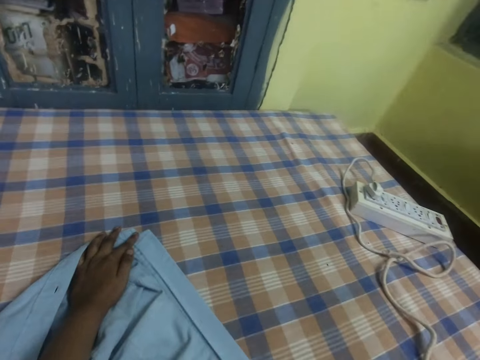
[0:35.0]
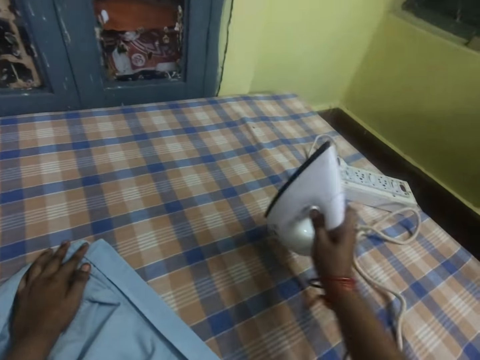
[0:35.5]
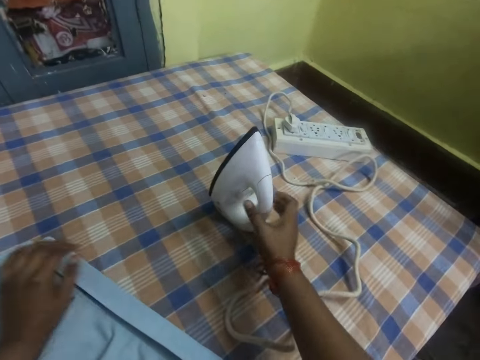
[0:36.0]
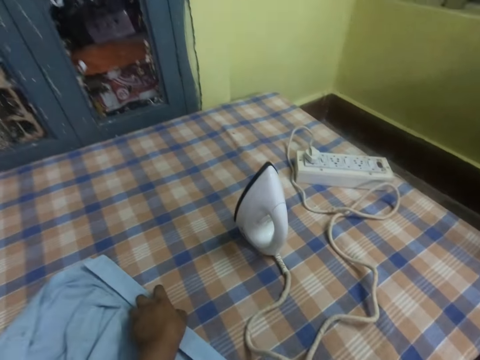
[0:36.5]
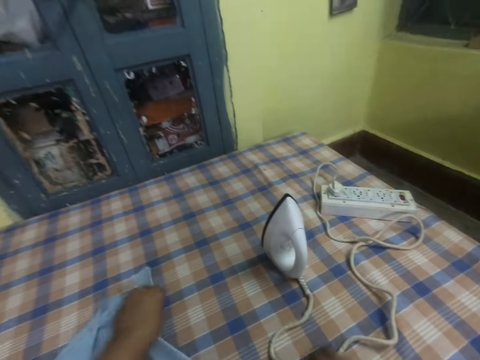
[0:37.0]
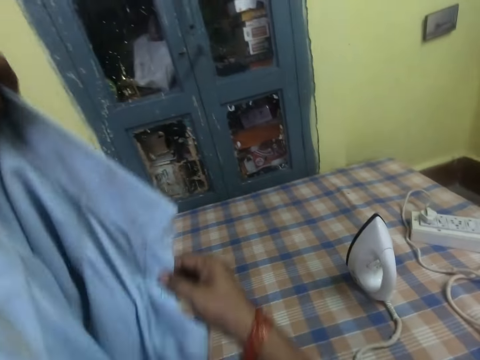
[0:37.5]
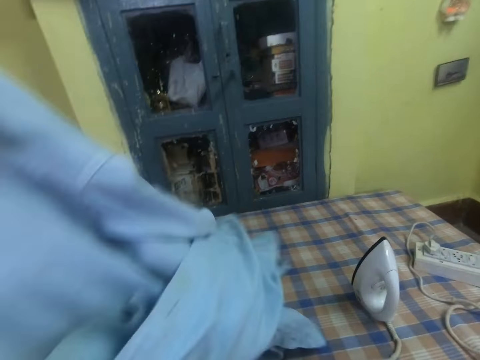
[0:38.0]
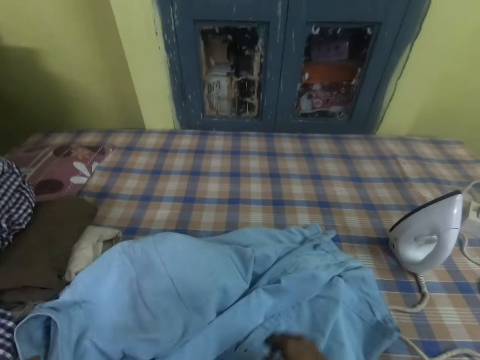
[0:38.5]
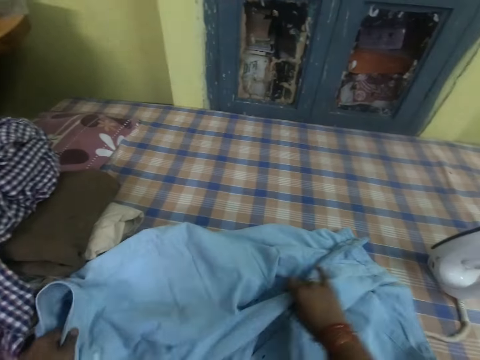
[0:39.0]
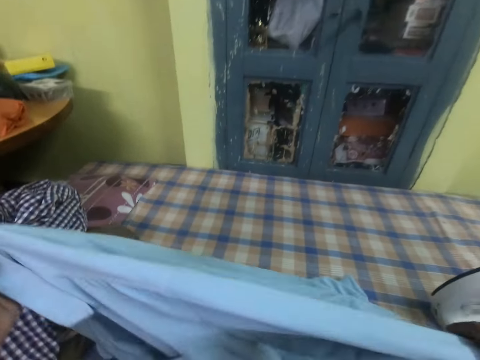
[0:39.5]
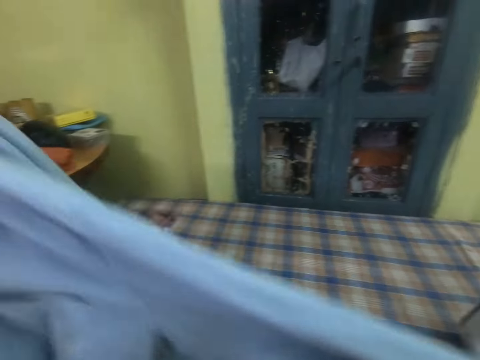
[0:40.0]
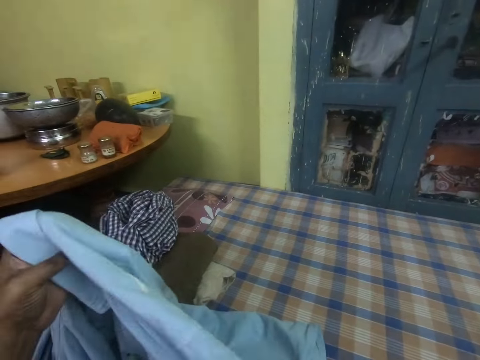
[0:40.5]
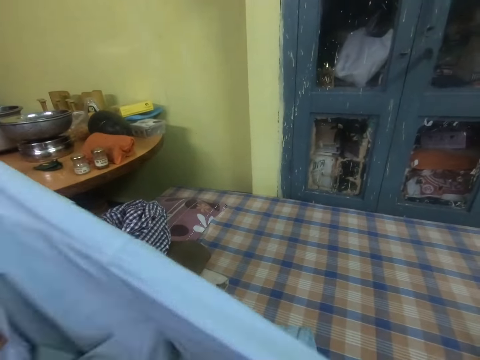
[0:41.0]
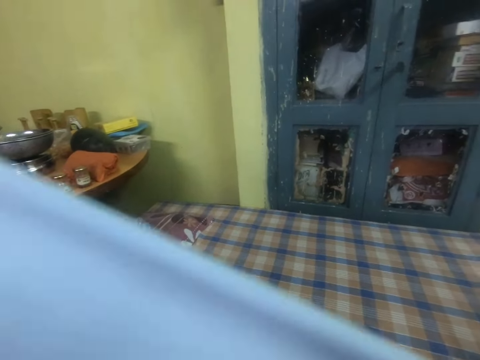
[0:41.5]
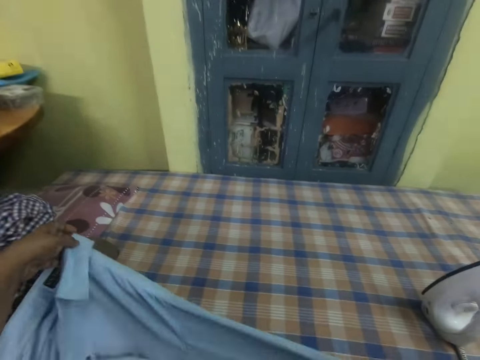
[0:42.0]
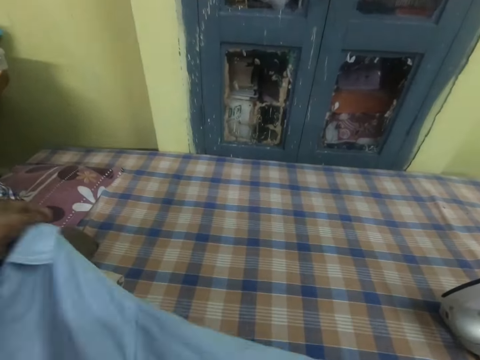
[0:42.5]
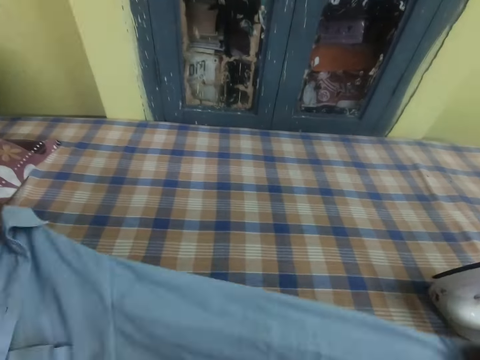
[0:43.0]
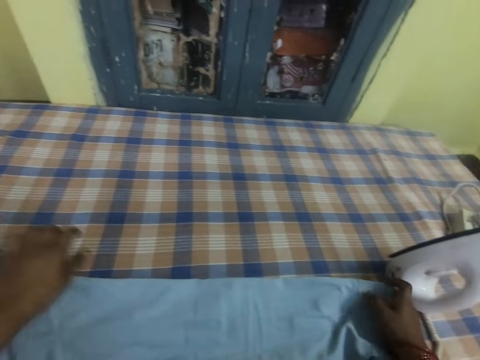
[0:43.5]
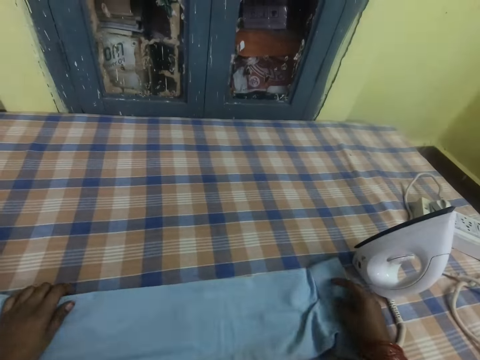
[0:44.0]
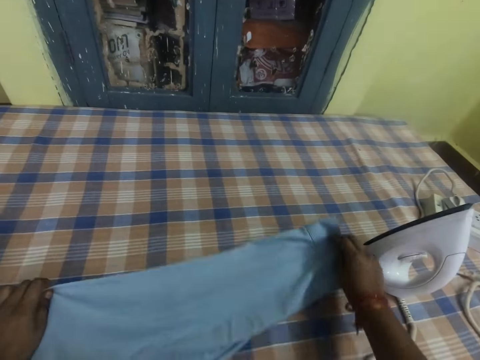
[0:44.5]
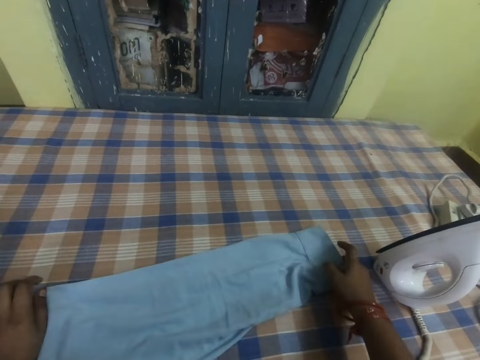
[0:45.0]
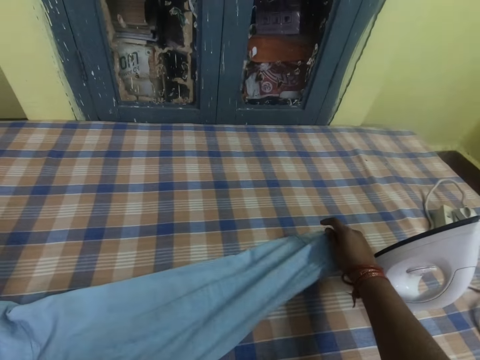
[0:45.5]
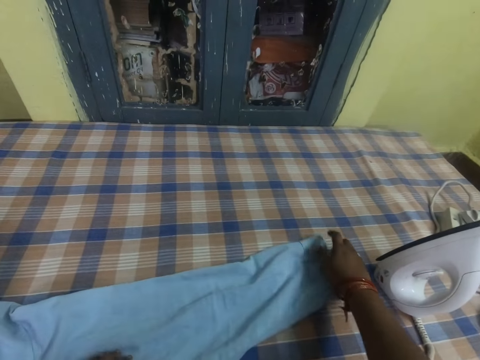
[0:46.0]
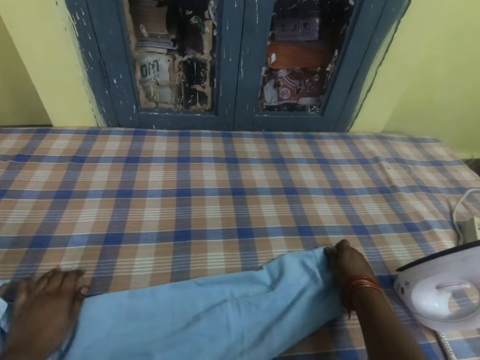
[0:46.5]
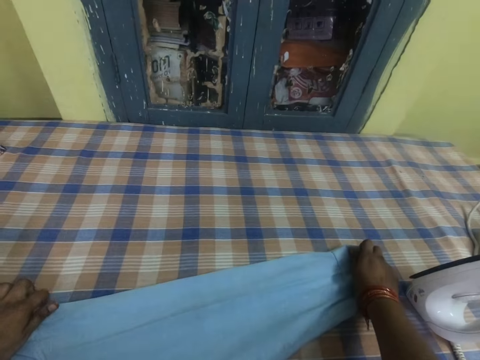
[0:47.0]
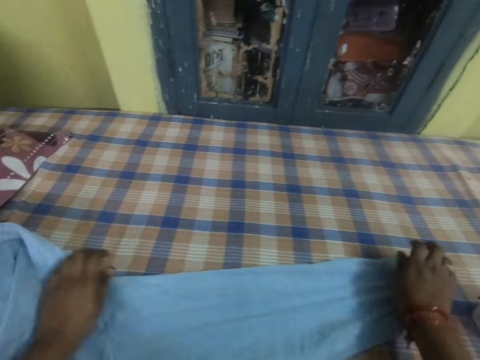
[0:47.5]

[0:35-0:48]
The camera wearer puts the iron box on the table. They hold a shirt and take the cloth. They lift the shirt, drop the shirt, and overturn the cloth. They hold the shirt, drop the shirt, and align the shirt.

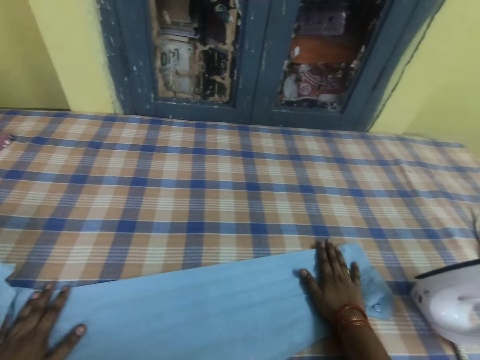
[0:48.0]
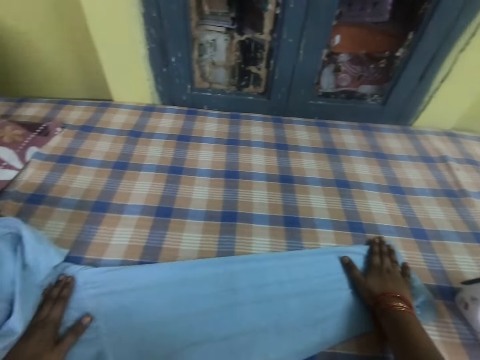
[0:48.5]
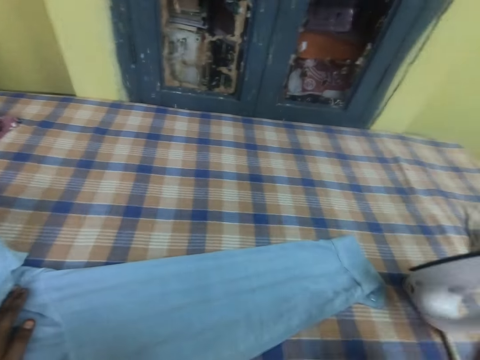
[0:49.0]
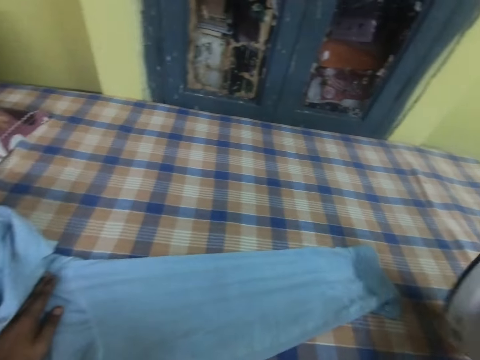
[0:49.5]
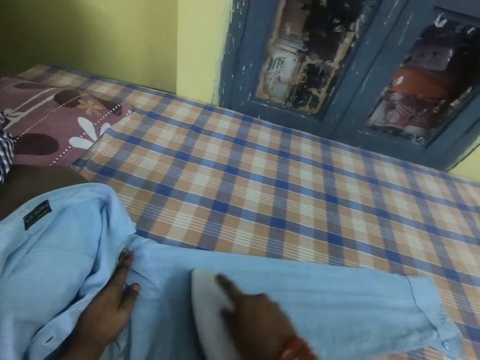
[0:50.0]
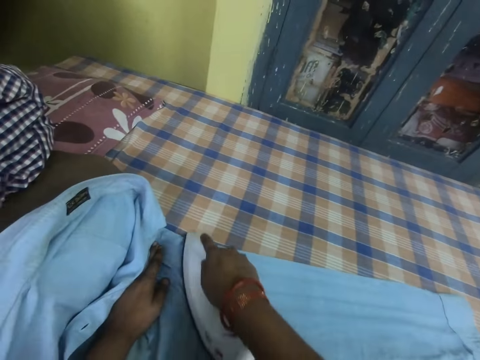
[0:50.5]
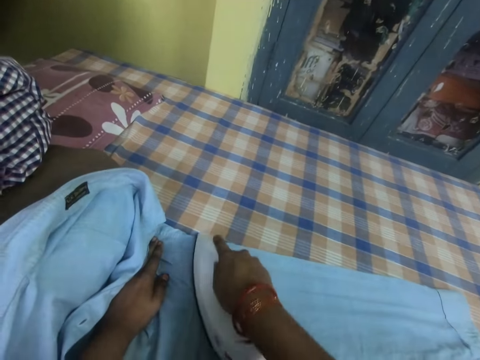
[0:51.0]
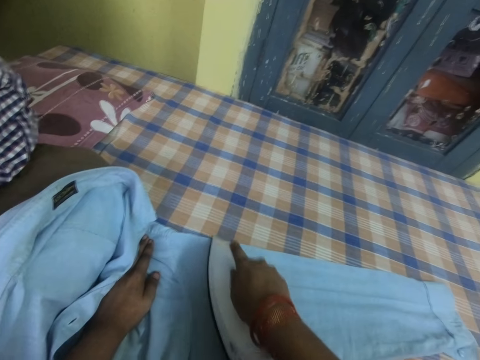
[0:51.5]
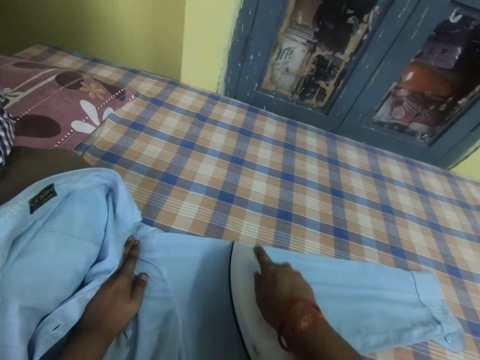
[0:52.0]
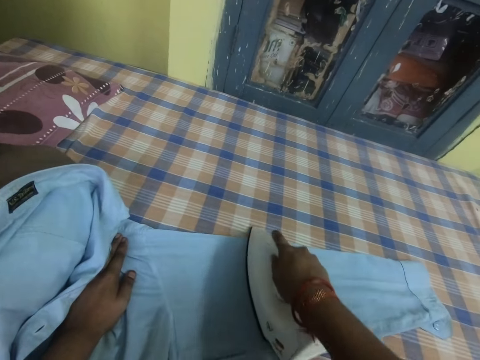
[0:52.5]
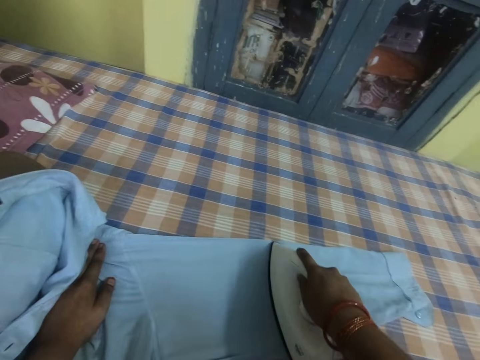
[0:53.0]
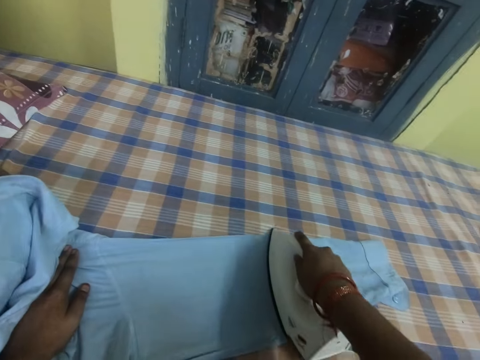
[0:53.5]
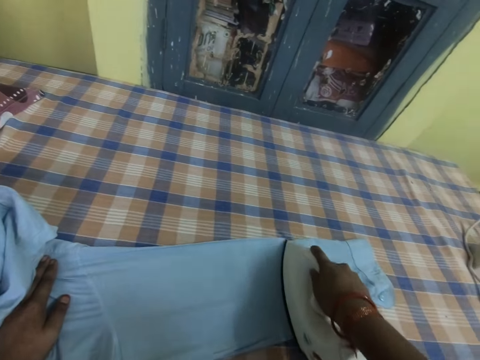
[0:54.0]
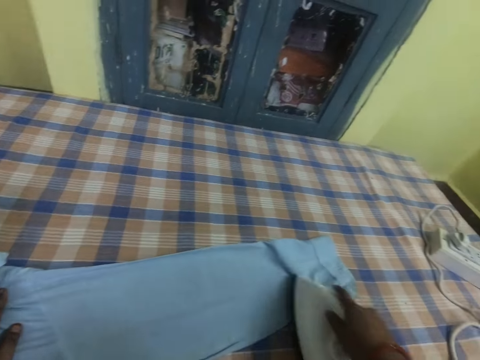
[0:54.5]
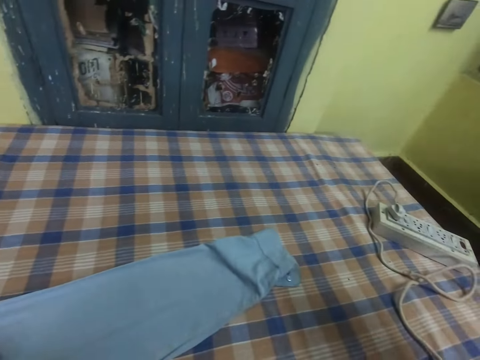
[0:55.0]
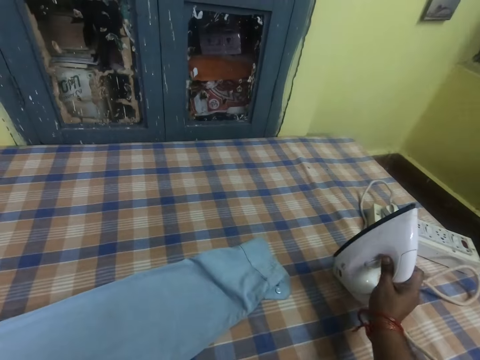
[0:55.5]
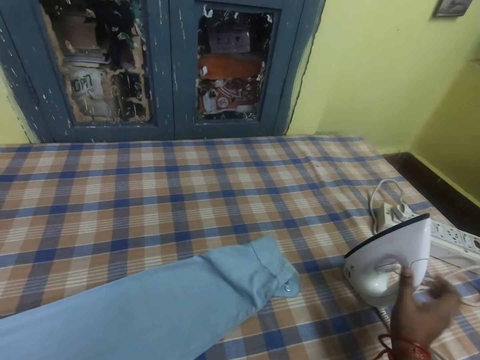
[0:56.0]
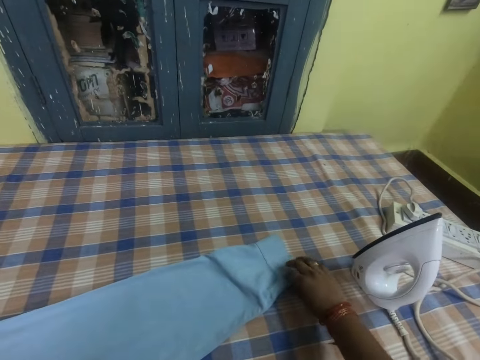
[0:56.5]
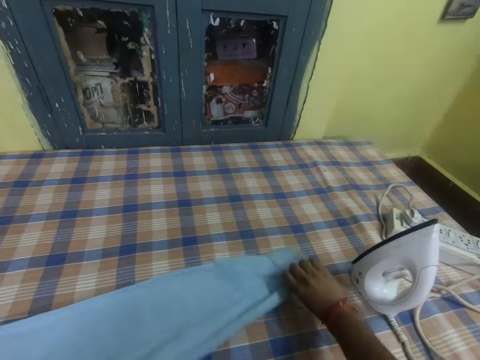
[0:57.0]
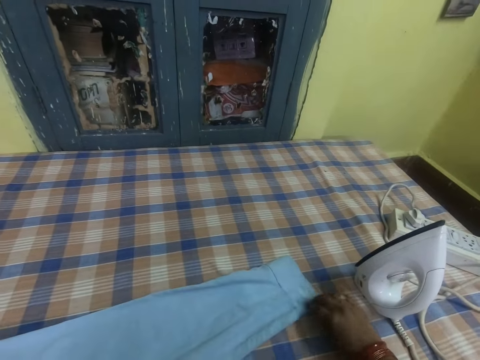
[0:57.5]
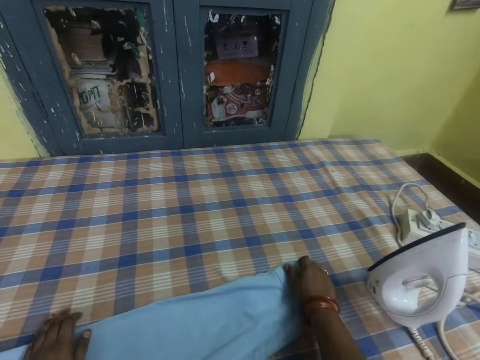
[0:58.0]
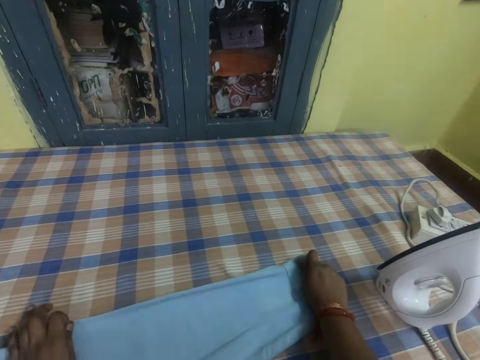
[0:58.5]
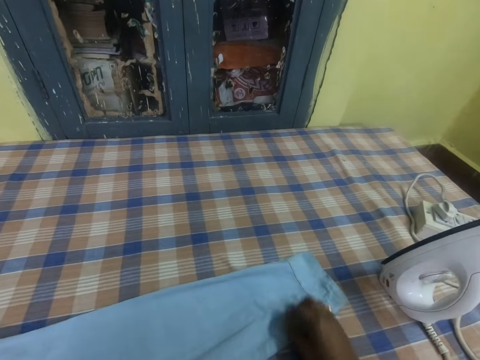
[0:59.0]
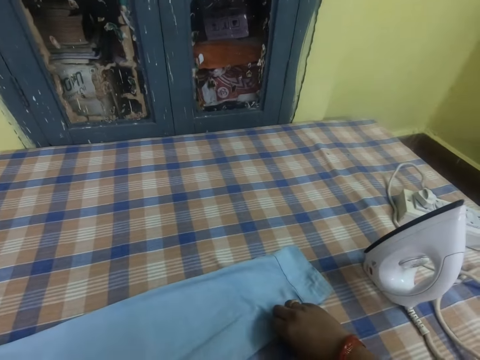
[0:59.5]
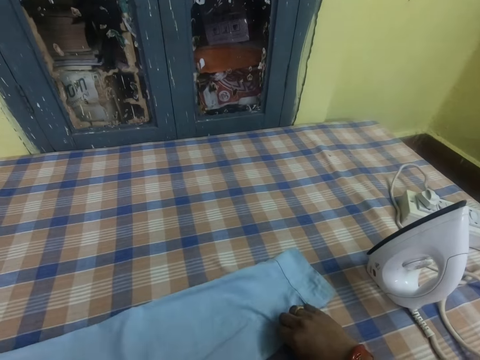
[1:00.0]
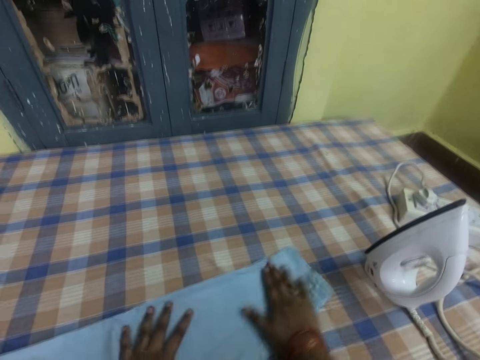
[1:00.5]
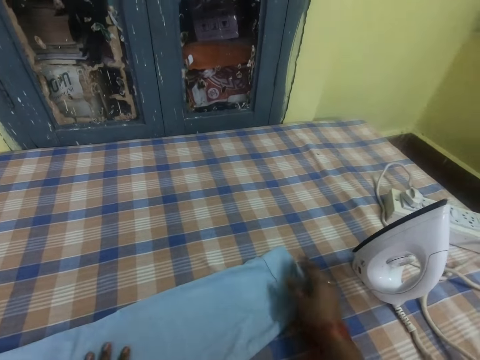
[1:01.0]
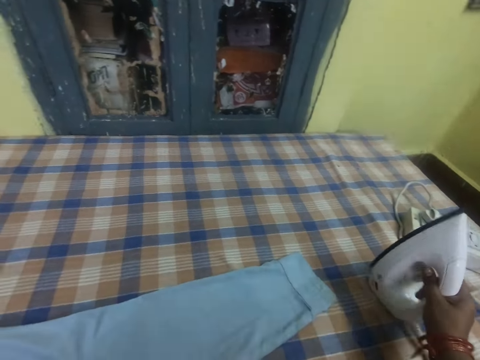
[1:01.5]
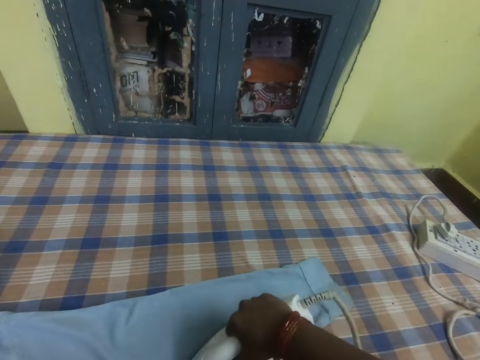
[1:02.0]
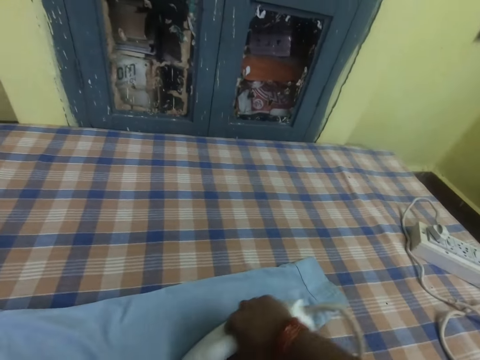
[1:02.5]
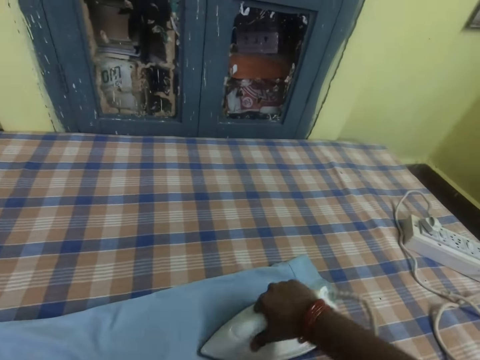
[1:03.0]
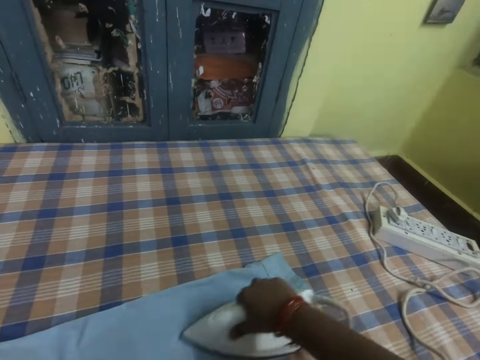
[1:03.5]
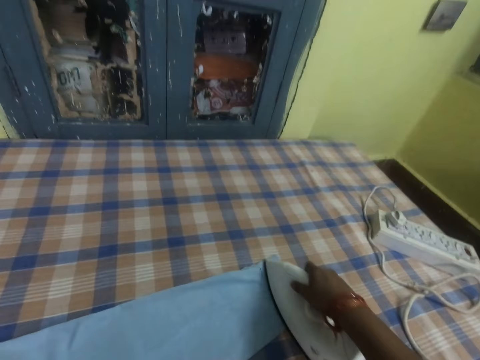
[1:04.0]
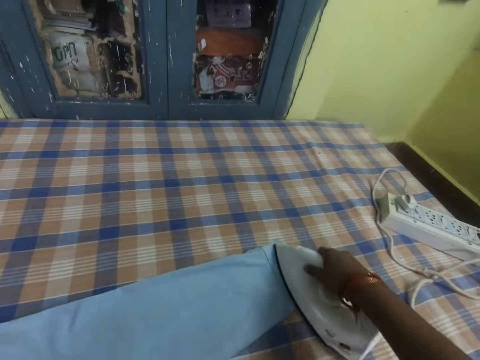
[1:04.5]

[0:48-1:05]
The camera wearer takes an iron and irons a shirt. They put the iron box on the table. They hold the shirt, adjust the cloth, and align the shirt. They take the iron and iron the shirt.
